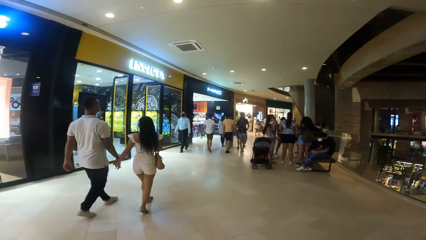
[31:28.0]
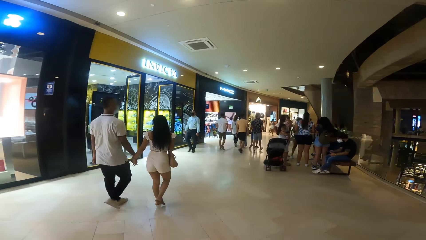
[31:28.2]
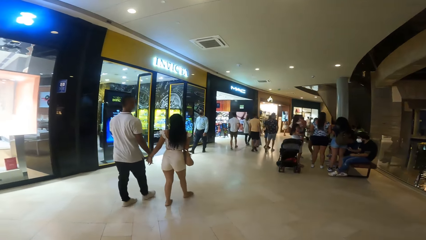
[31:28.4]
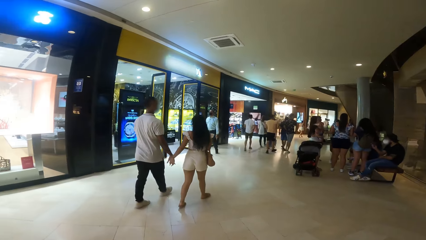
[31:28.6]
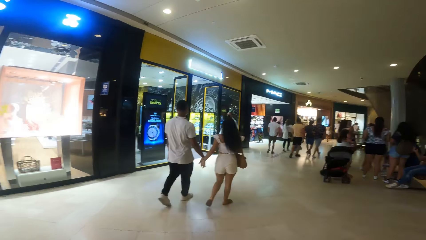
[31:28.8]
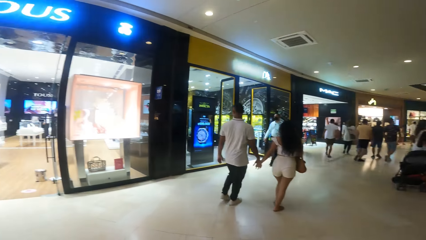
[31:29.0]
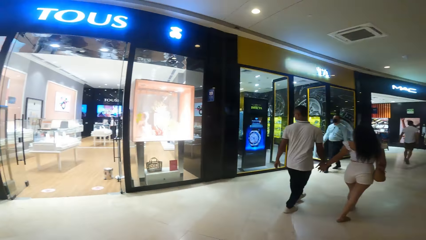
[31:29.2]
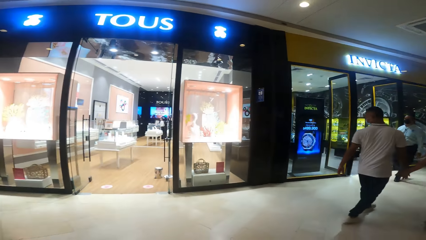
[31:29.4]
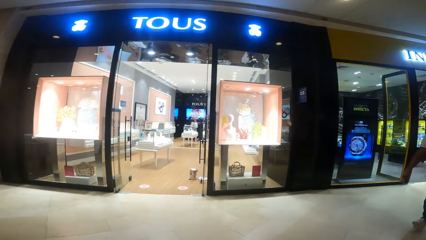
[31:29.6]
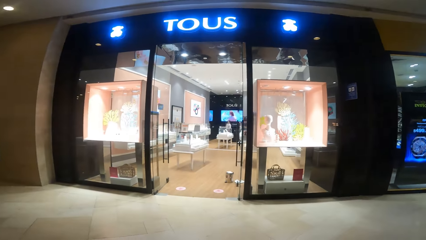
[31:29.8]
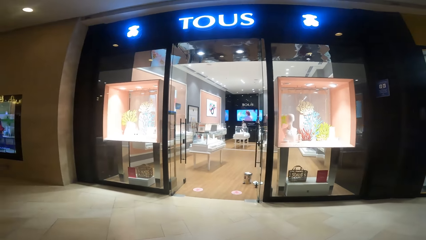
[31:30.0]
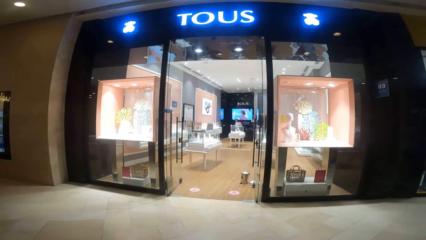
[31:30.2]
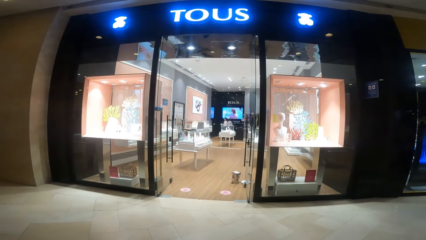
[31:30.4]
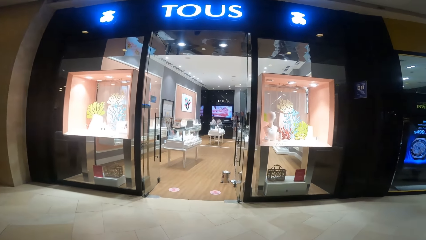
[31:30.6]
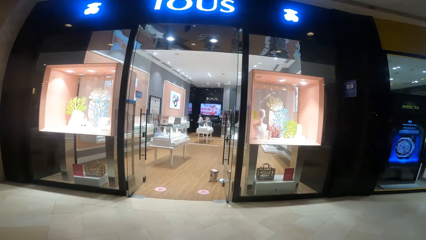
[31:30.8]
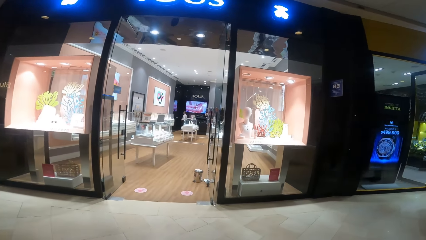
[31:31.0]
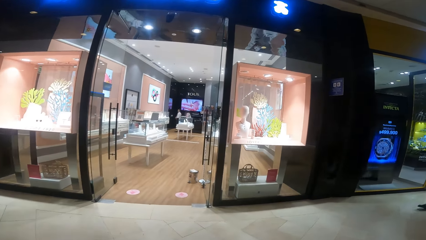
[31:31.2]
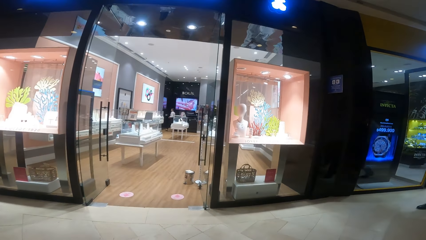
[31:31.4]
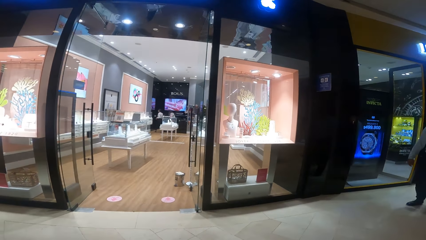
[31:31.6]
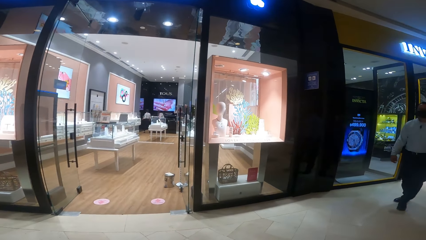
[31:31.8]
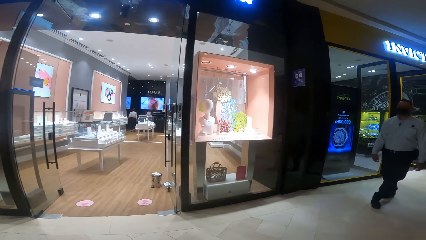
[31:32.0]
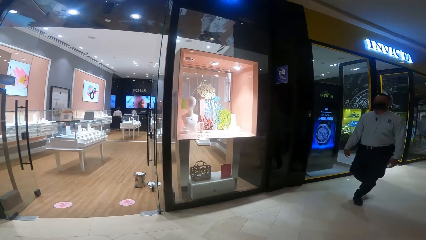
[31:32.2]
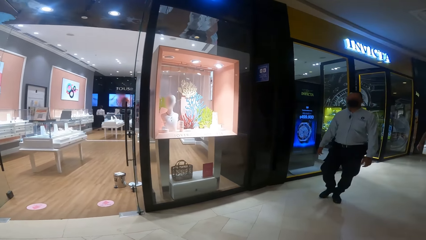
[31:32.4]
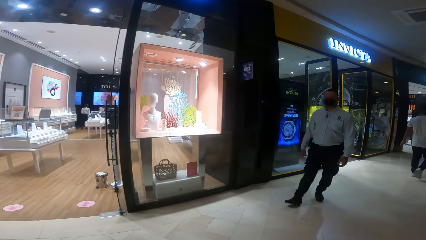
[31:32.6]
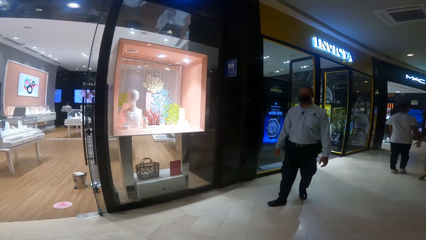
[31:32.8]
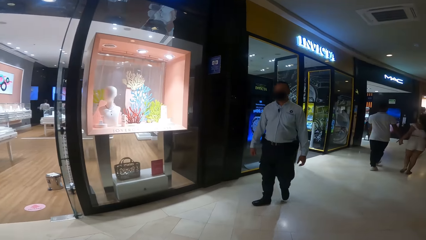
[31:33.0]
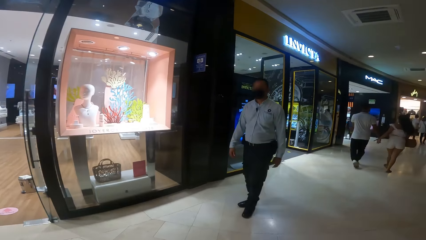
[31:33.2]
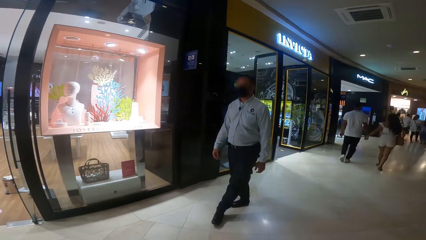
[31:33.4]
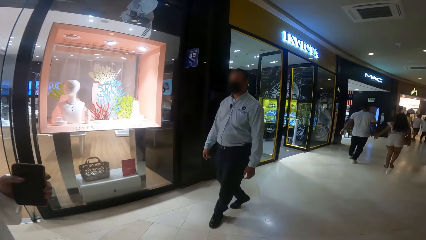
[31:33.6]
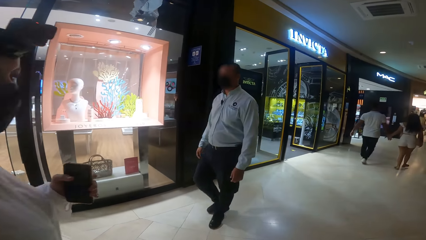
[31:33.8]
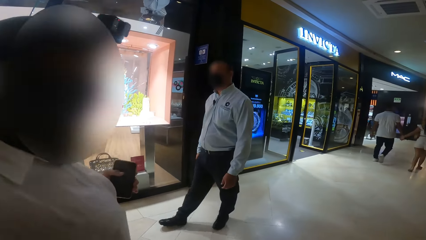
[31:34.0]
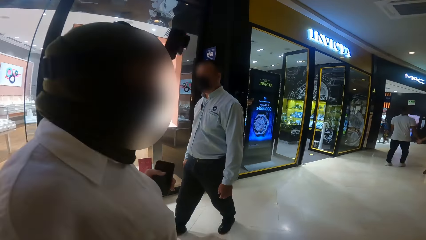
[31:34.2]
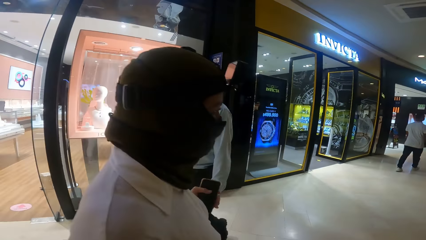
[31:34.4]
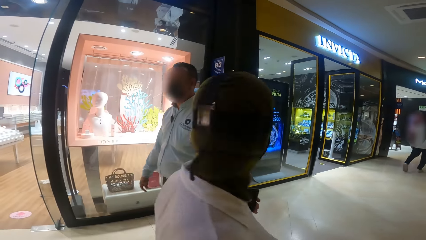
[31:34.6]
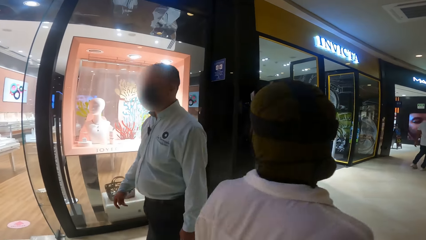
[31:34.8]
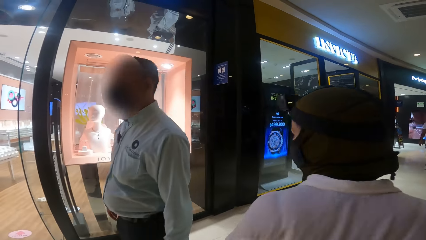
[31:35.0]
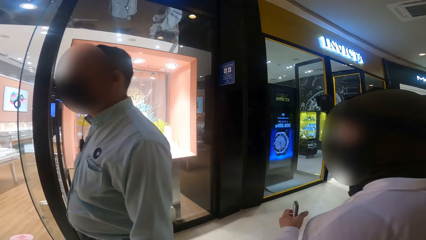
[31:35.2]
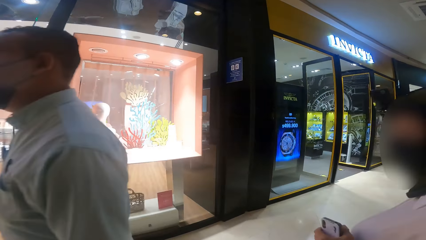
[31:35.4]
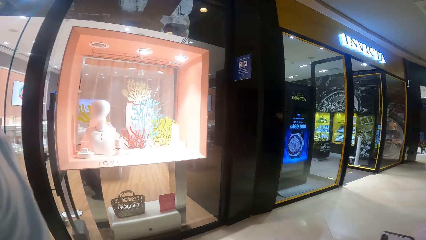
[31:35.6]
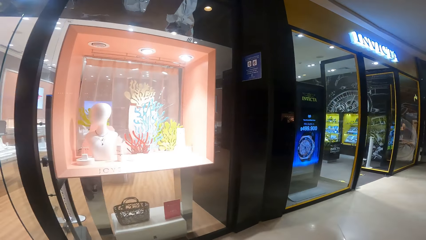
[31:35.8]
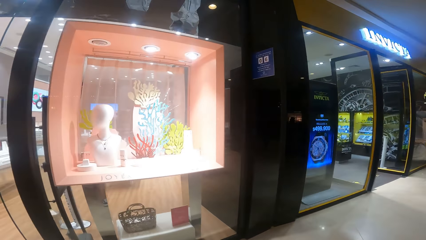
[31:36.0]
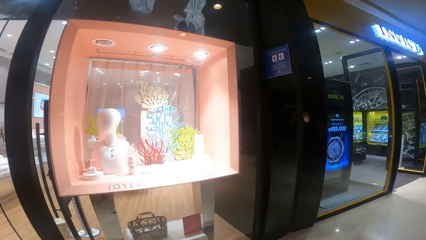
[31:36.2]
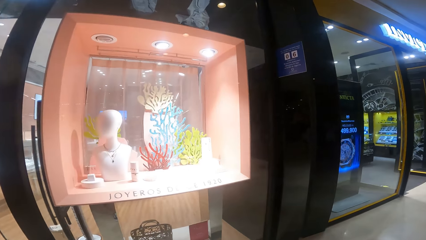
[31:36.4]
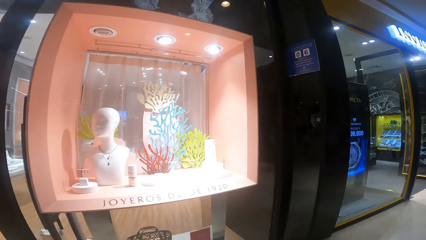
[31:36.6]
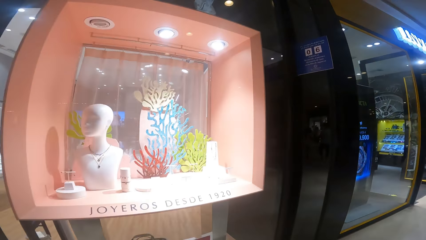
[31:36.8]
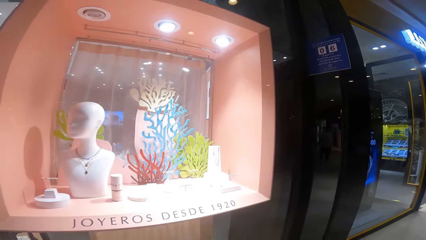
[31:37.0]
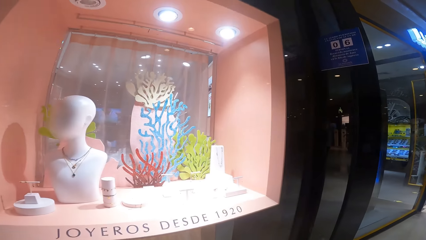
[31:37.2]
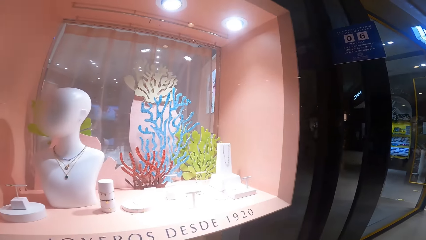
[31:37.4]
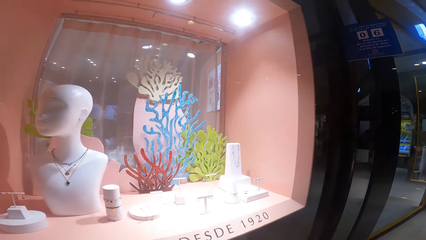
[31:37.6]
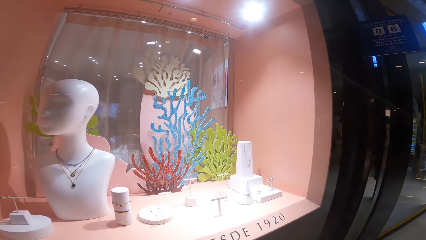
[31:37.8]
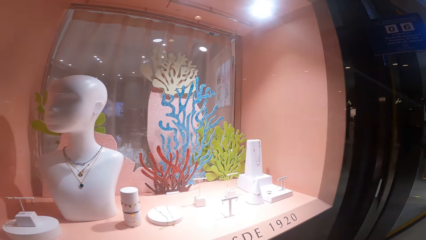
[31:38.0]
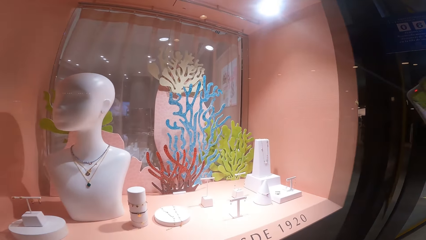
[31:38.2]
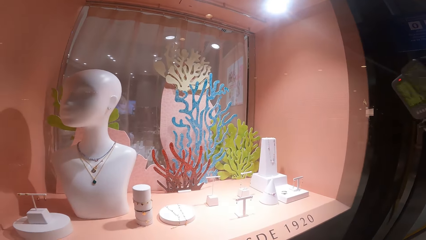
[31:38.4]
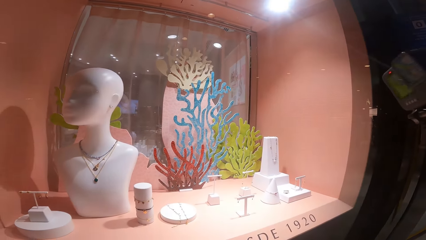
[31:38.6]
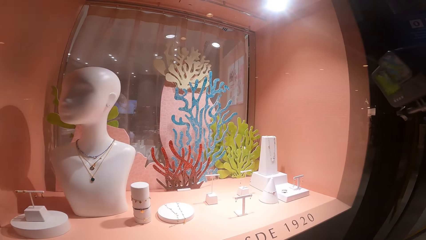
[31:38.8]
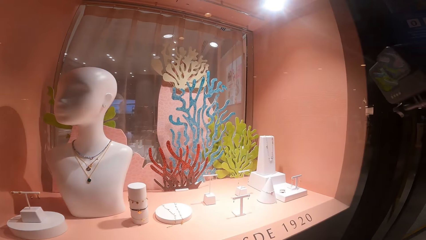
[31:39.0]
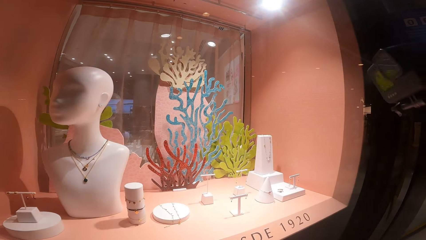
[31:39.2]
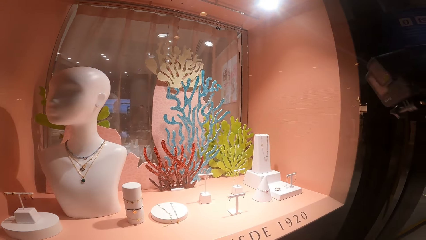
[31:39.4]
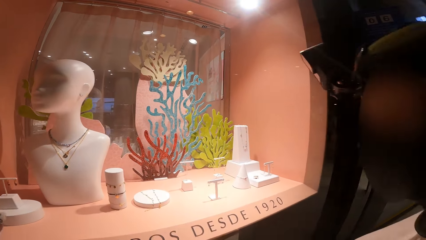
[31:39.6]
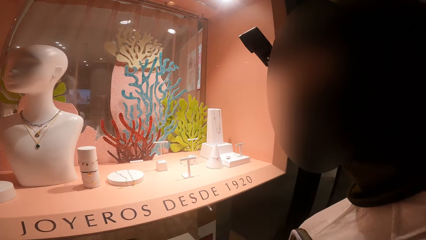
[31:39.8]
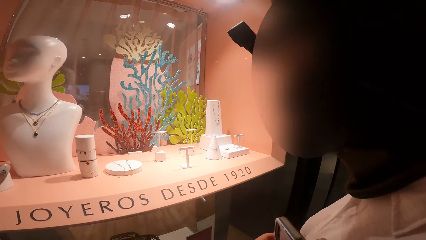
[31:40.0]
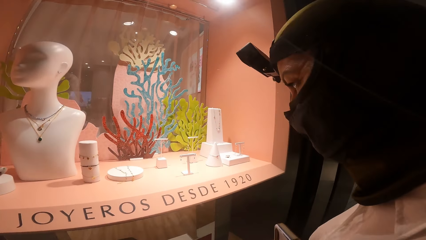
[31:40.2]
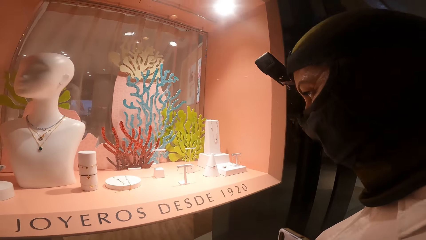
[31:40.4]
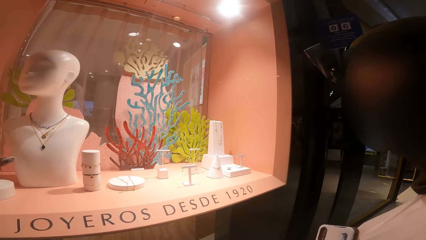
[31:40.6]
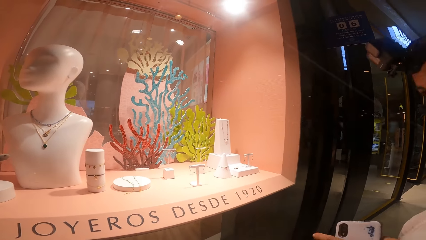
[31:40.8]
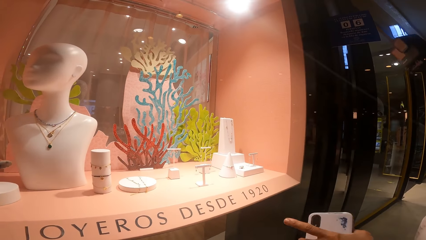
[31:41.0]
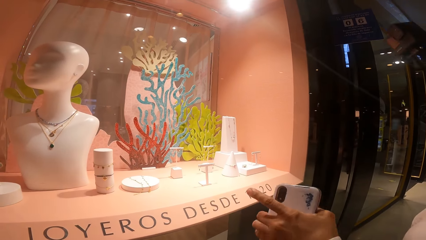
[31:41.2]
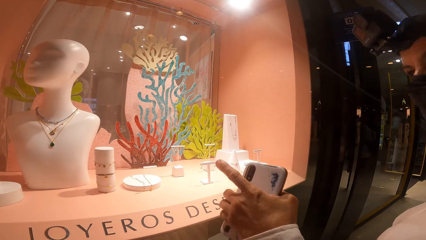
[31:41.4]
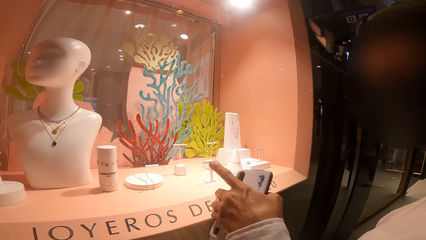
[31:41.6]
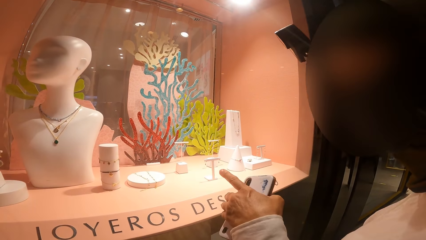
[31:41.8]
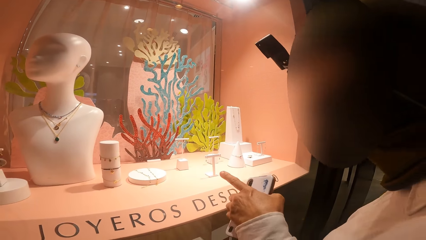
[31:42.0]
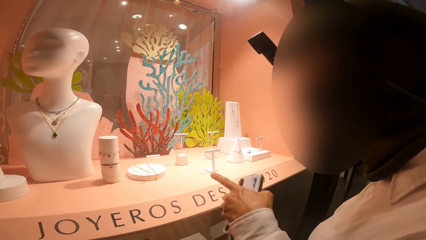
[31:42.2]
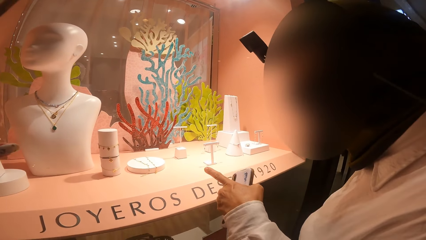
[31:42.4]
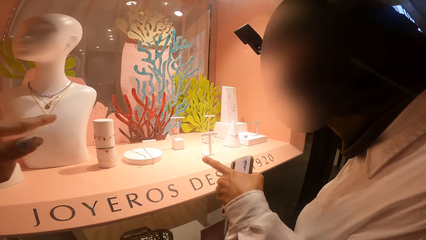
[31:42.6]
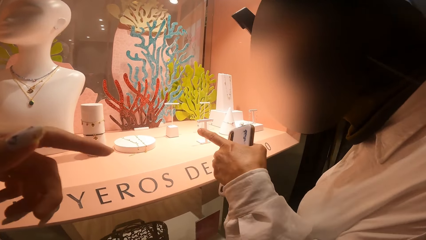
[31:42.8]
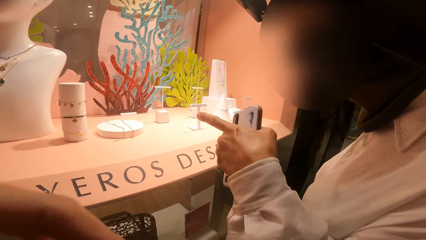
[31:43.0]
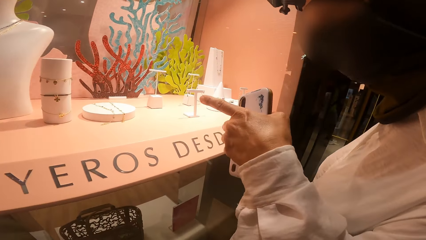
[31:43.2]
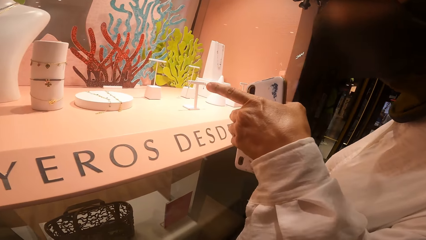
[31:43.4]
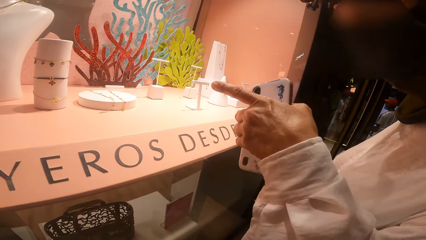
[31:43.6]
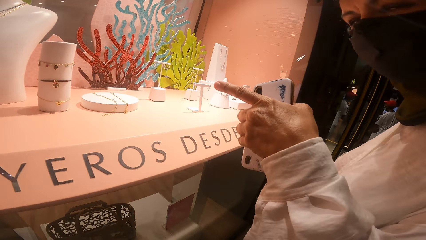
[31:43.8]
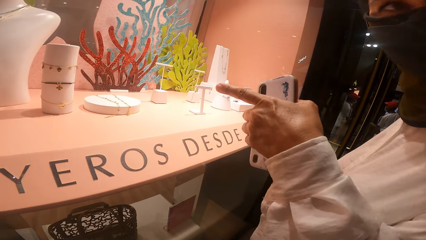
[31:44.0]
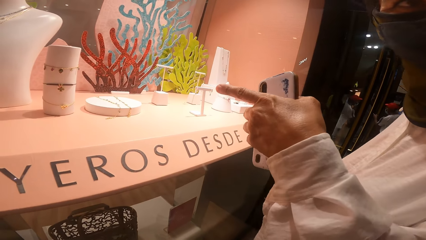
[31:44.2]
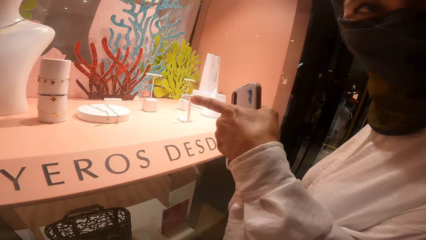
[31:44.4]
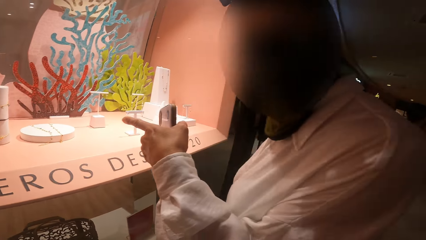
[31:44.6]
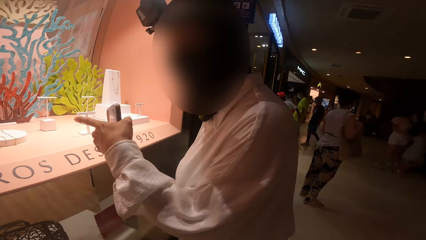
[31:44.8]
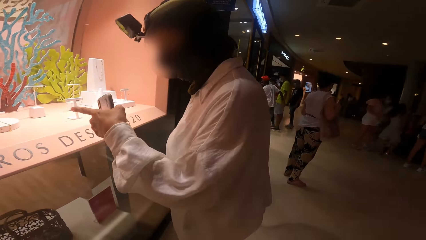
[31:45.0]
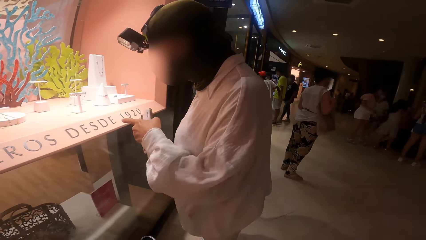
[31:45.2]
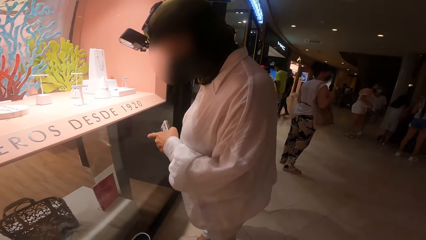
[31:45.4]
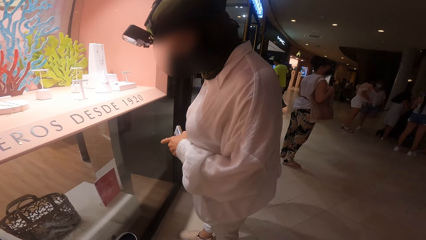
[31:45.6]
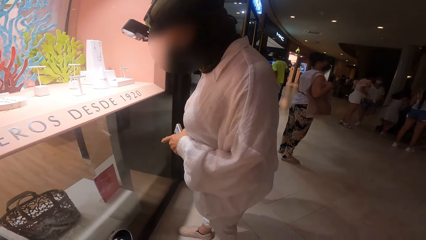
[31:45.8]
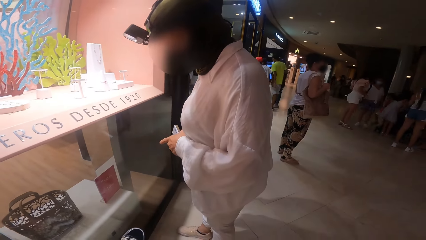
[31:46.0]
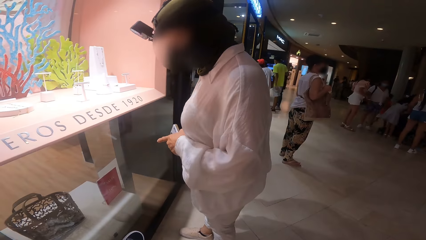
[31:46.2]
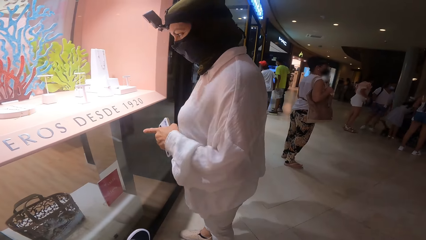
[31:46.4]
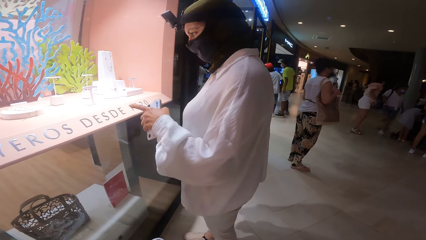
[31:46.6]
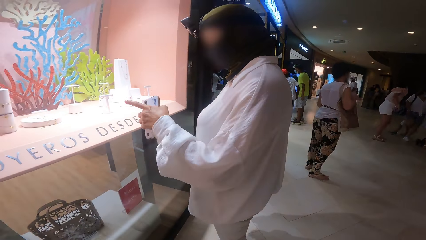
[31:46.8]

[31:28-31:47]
The camera wearer looks at a store. They interact with the woman. They walk towards a show glass of a necklace store. They look at the display. The woman touches the show glass with her left hand. The woman speaks with gestures to the camera wearer.
